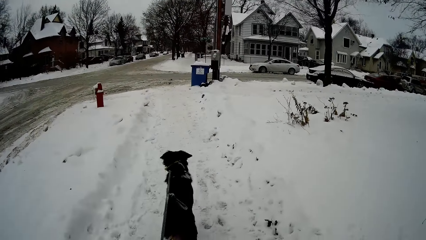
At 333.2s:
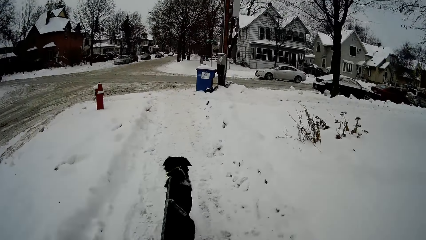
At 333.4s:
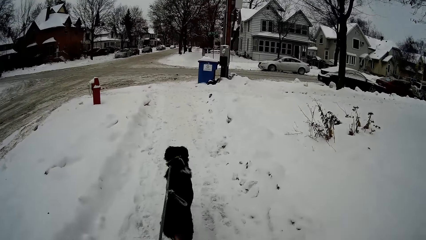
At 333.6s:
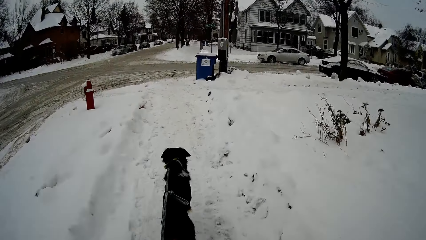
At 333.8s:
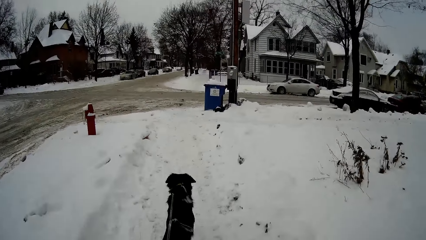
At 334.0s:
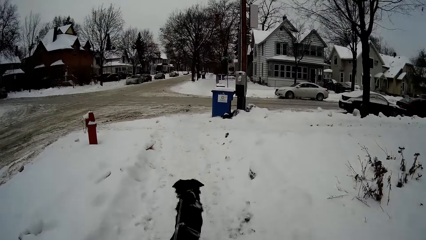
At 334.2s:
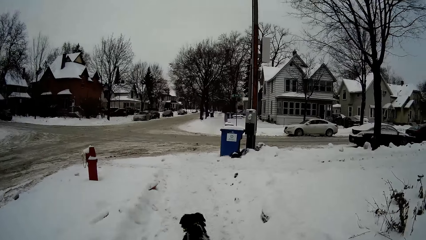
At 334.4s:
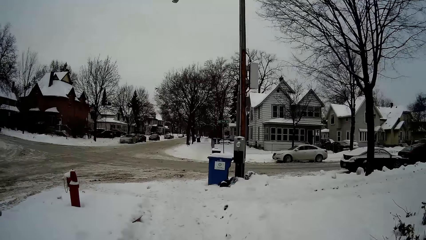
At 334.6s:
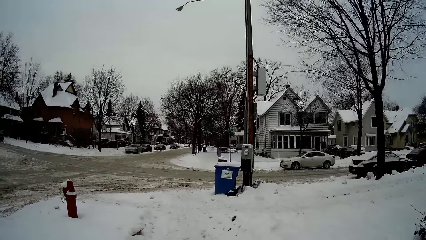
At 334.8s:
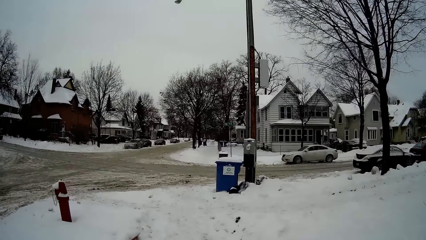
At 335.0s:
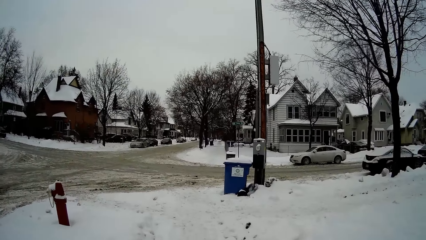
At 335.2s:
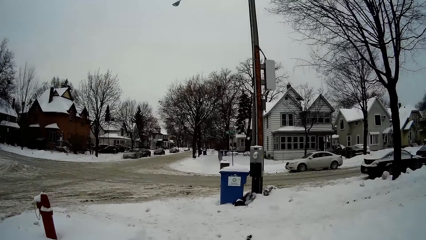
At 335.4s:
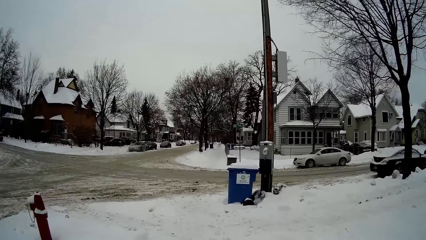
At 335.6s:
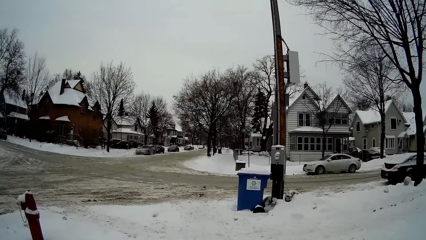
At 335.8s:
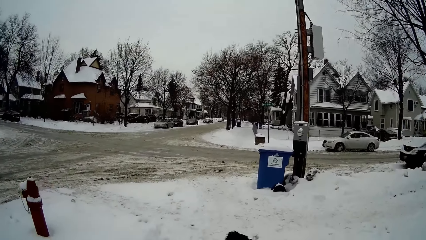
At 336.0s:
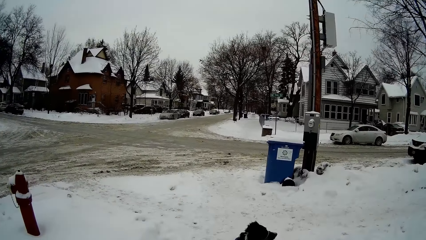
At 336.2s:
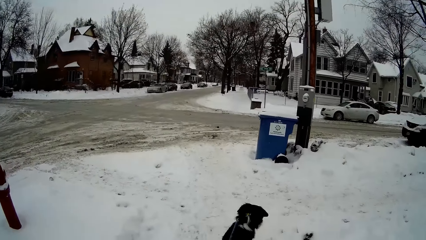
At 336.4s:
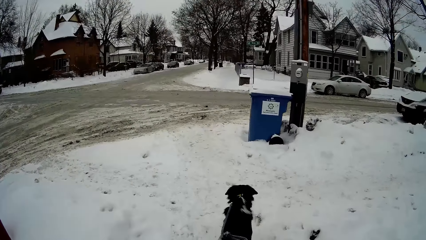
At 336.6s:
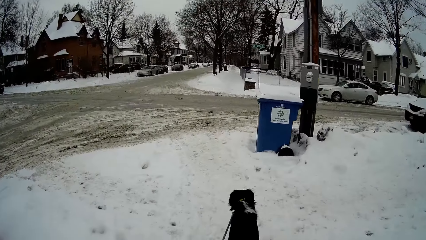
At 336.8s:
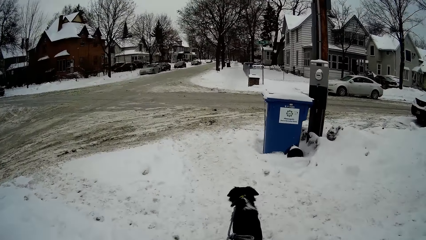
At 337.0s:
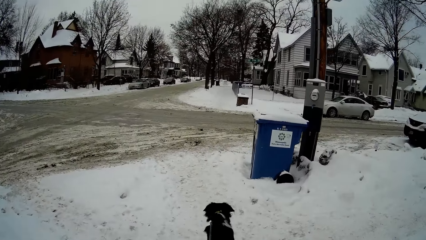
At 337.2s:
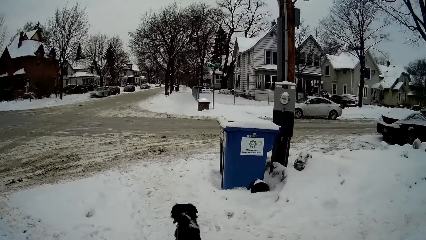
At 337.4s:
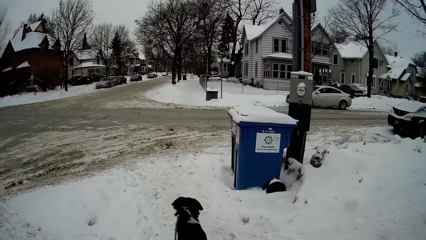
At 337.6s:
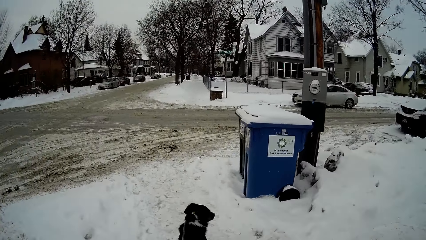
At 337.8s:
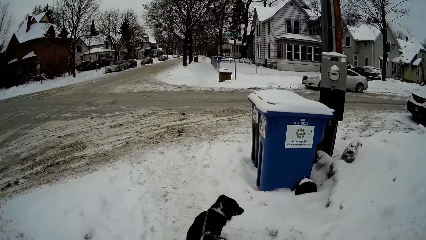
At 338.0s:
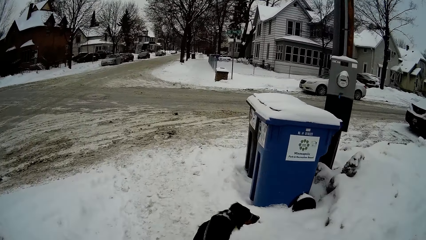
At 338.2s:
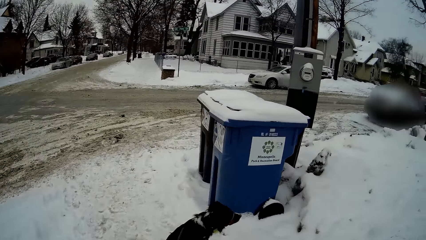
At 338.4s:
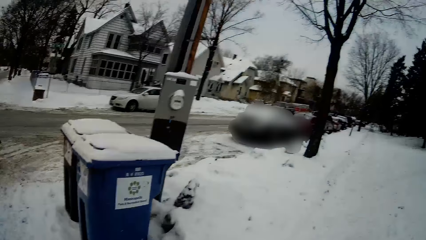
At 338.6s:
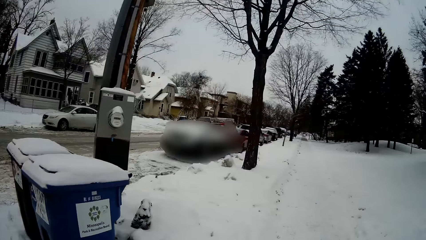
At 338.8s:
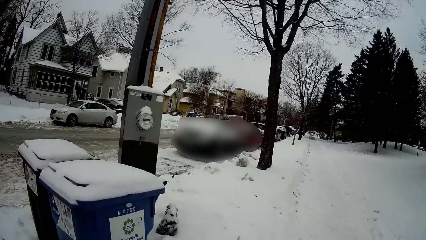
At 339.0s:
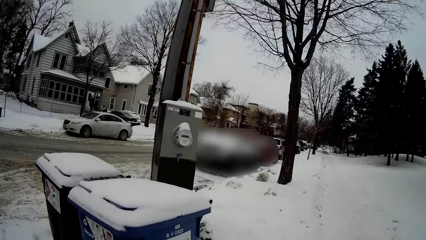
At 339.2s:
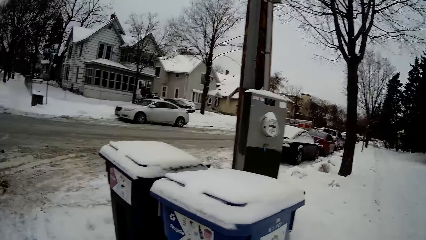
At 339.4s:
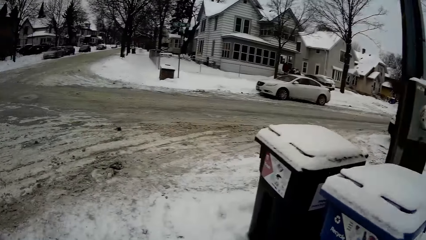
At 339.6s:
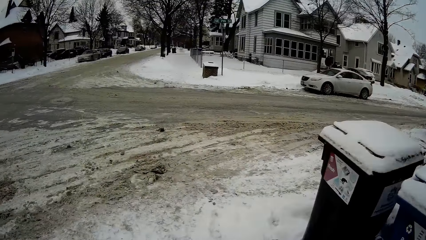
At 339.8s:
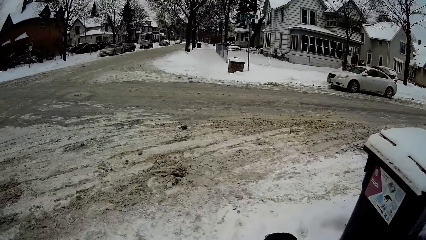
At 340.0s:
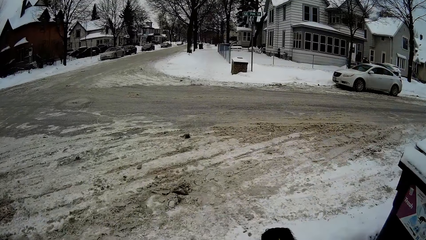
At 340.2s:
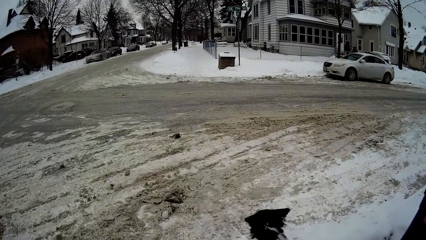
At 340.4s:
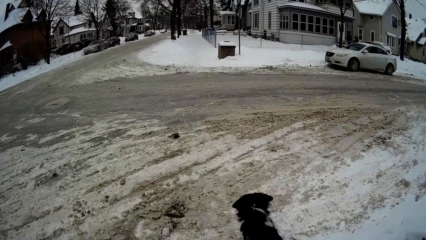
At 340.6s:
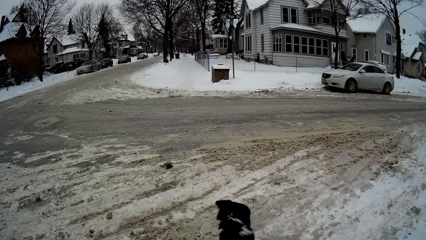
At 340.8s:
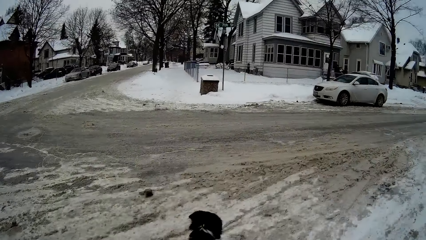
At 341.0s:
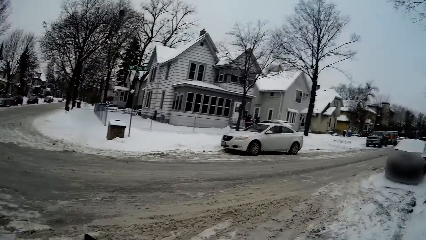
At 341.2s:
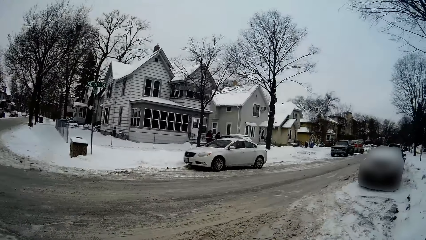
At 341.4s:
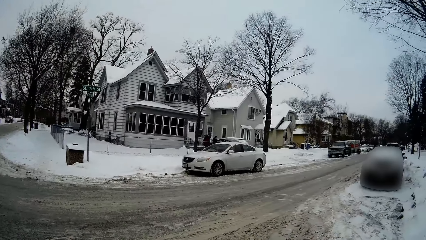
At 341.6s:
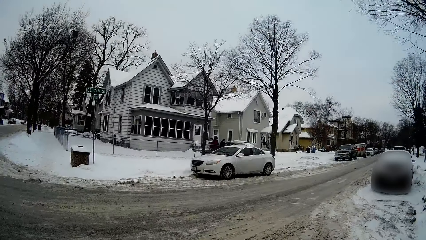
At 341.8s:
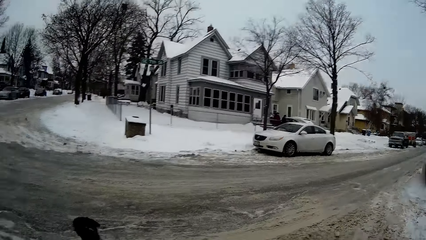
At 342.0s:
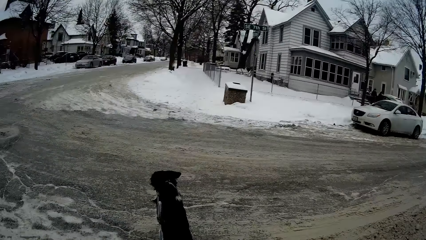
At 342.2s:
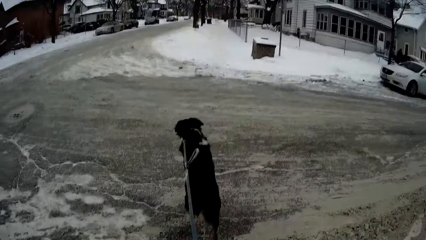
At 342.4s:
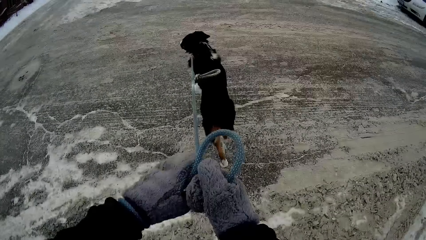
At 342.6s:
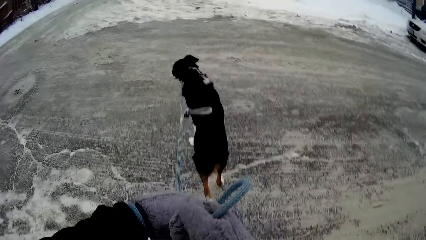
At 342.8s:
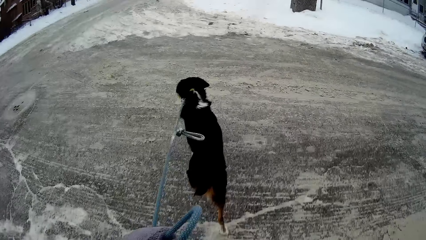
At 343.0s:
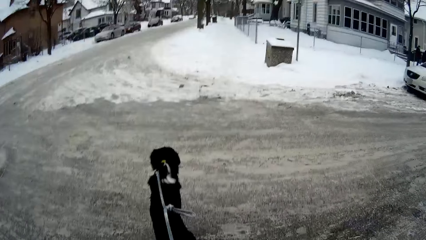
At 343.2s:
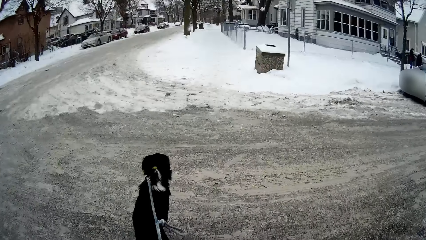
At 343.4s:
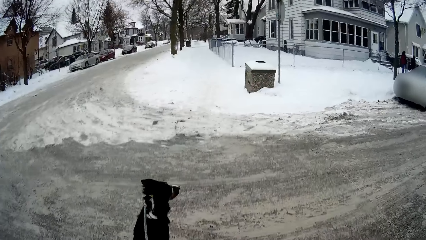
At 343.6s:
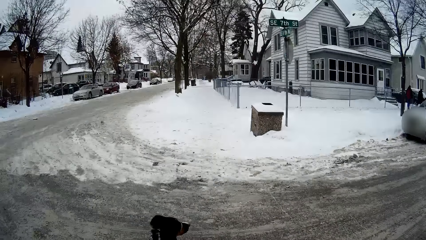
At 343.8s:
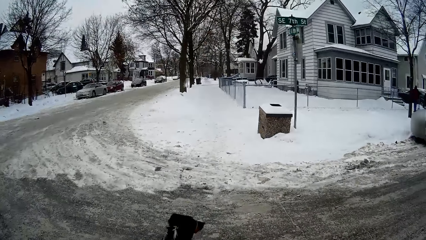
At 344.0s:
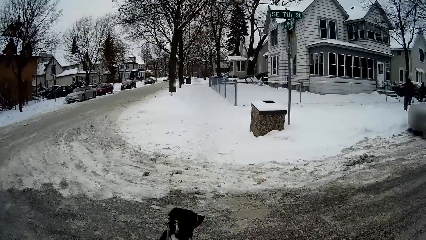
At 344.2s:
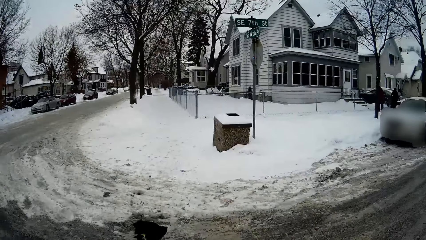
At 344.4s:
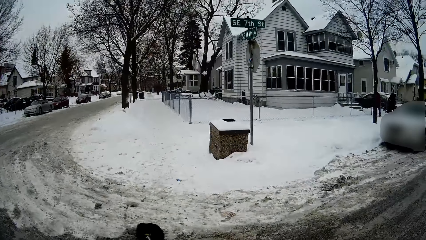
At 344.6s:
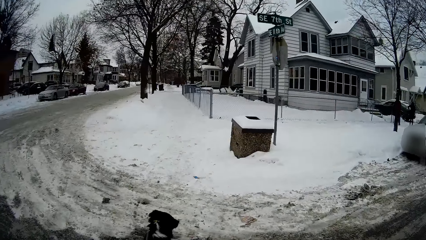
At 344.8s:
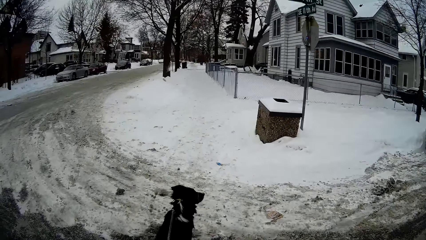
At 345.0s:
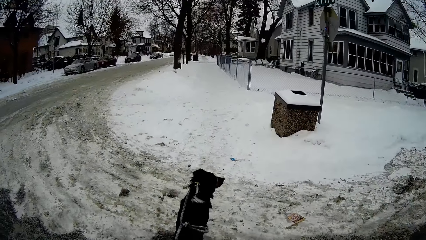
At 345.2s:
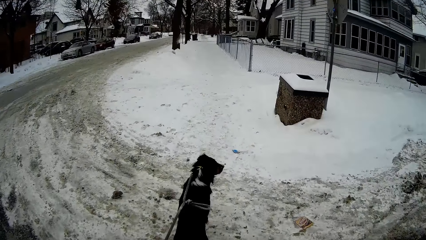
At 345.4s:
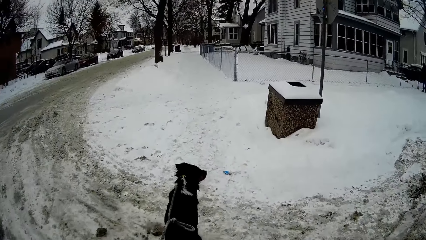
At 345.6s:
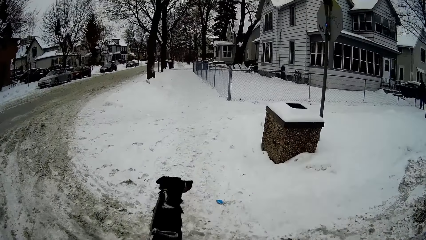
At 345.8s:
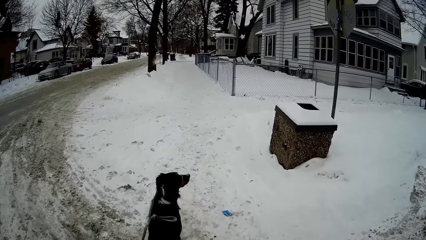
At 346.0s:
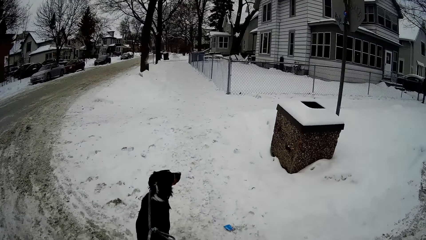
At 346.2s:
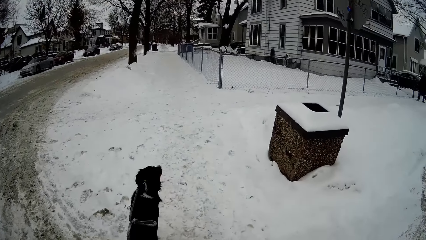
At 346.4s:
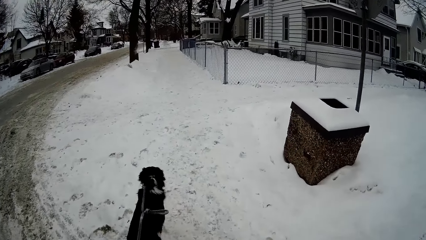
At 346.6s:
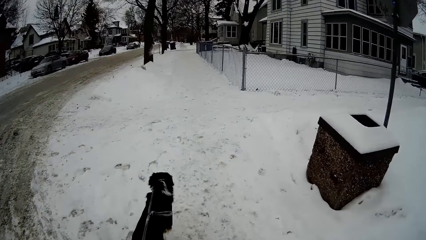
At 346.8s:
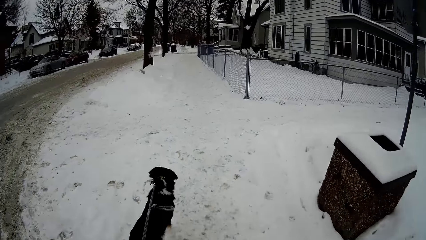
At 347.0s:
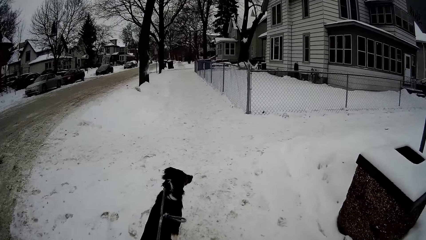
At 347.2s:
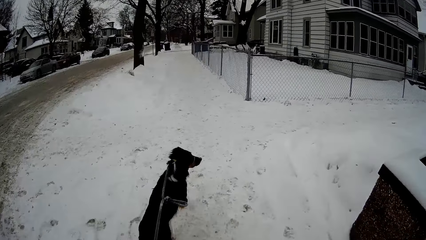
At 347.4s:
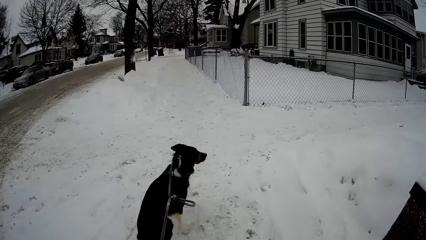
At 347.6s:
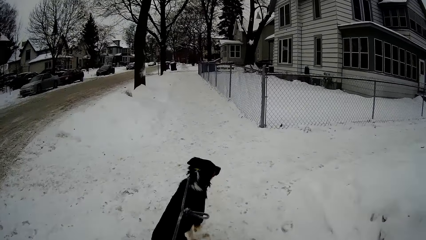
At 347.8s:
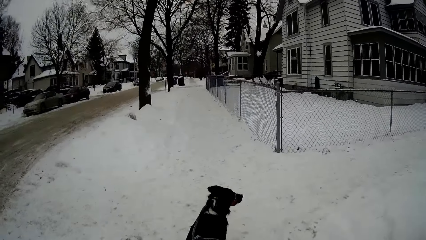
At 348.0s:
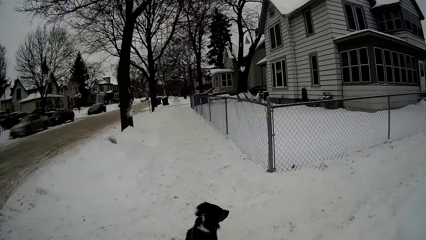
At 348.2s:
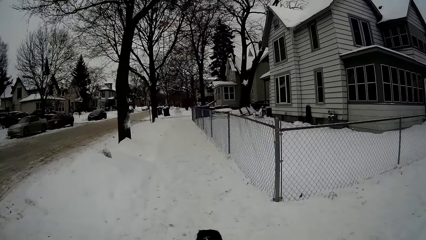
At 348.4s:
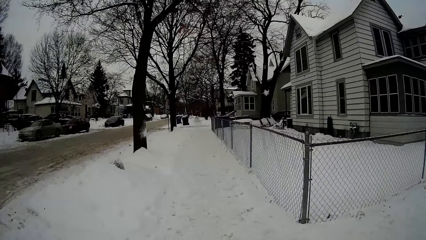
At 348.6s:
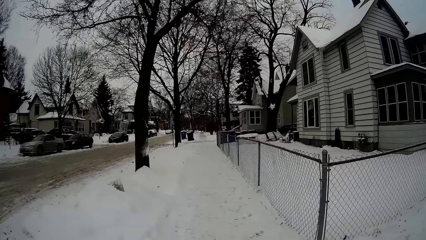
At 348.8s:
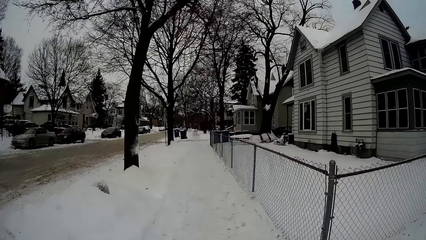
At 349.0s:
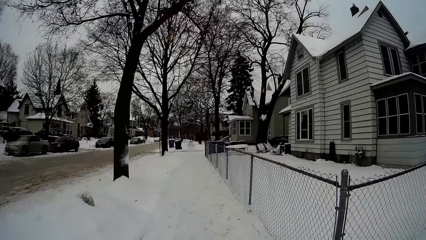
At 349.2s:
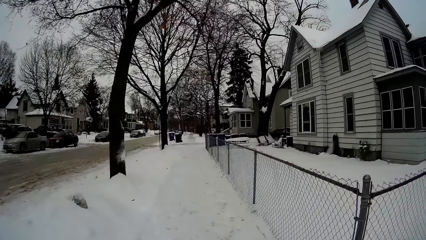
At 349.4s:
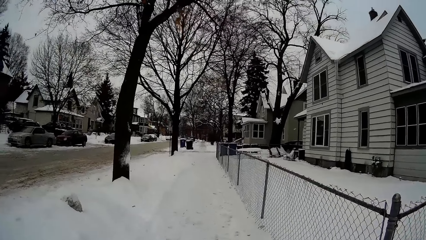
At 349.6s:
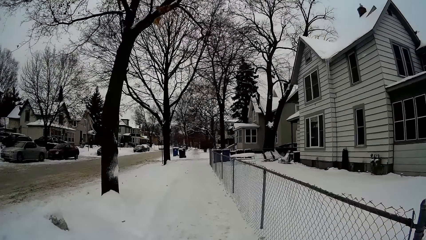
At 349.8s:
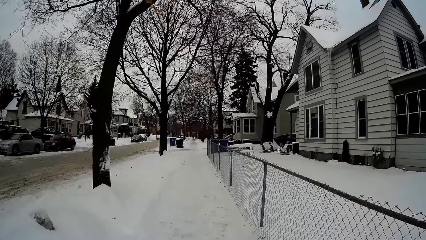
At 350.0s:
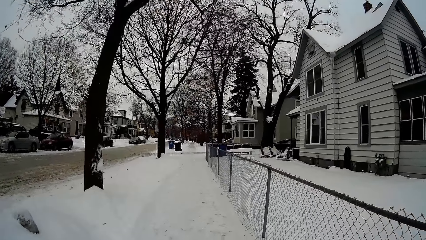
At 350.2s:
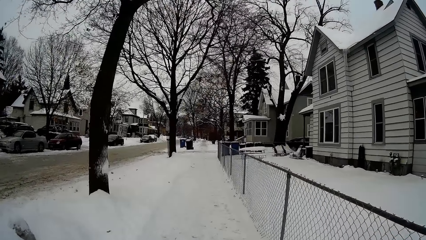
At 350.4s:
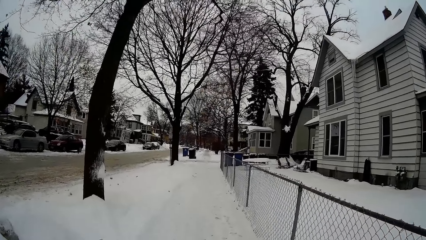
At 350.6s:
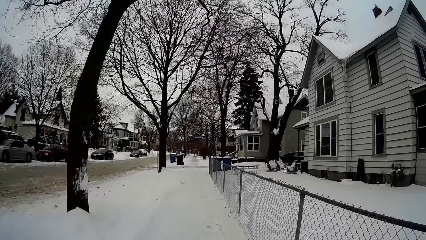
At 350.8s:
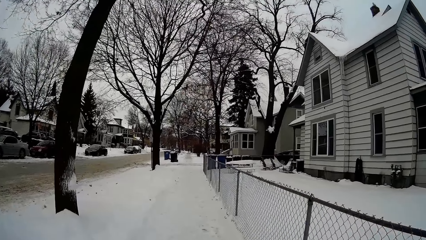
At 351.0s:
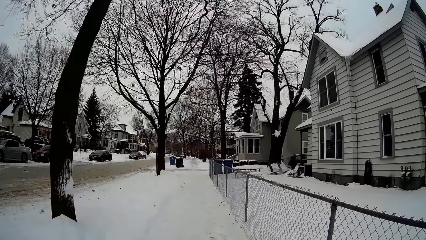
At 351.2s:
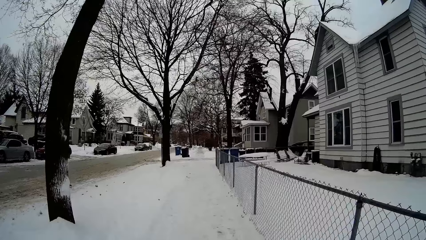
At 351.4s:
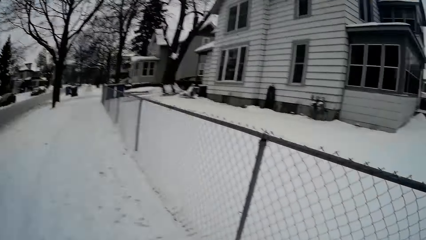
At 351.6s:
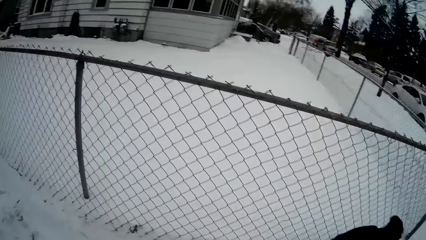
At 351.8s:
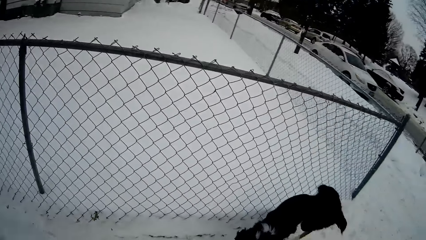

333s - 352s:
The camera wearer looks at the dog. They walk towards the junction. They look at the dustbin. They look on the road. They hold the rope. They cross the road. They look at the wire fence.
